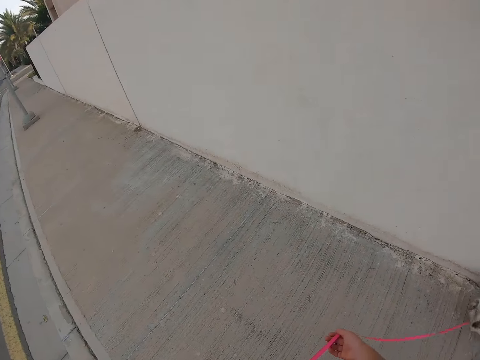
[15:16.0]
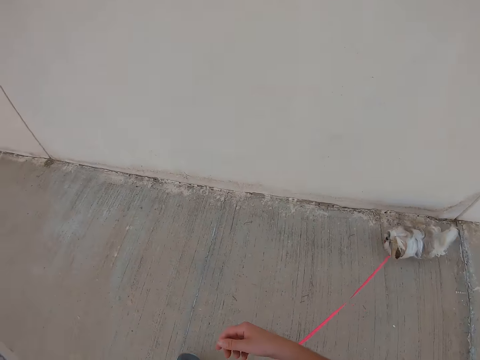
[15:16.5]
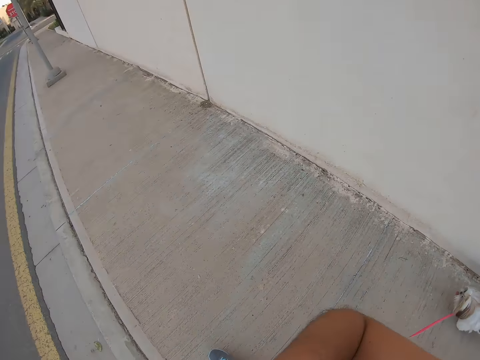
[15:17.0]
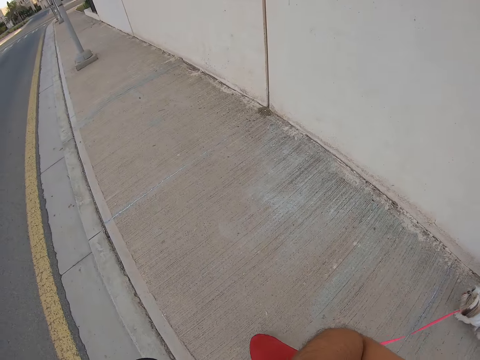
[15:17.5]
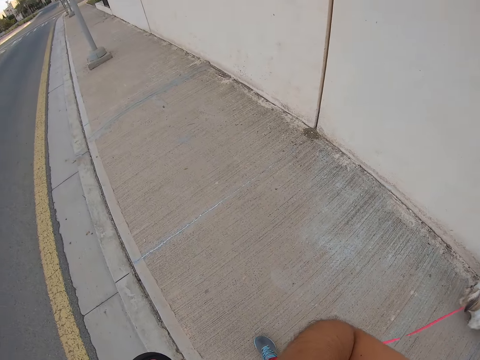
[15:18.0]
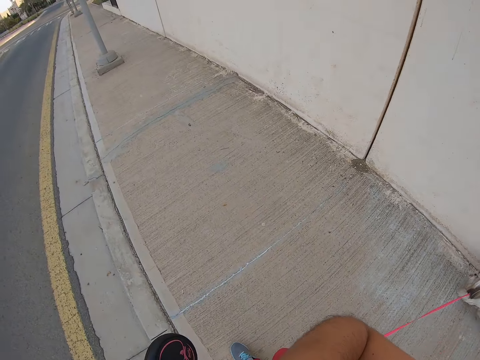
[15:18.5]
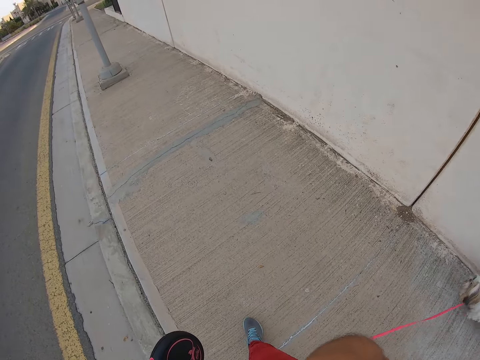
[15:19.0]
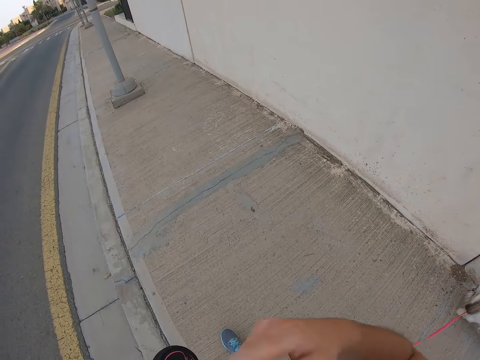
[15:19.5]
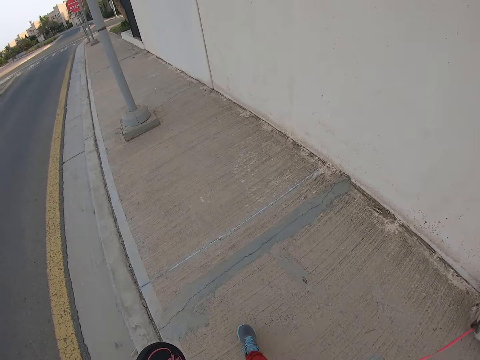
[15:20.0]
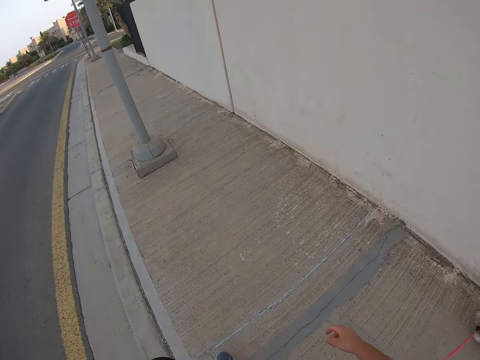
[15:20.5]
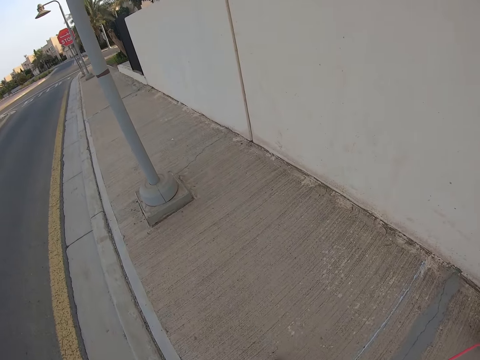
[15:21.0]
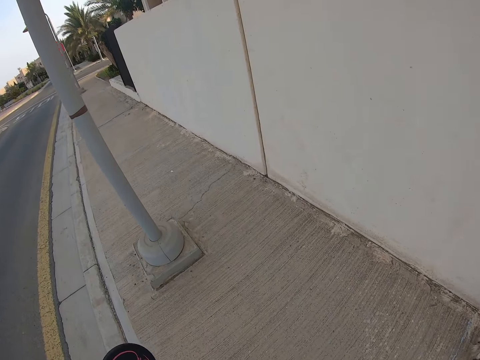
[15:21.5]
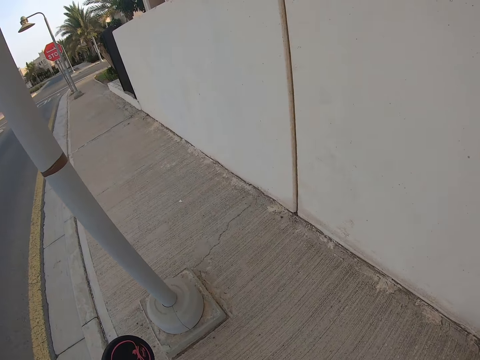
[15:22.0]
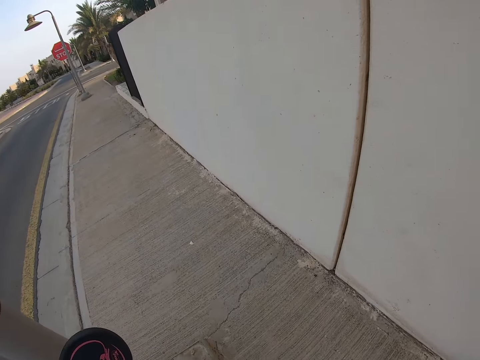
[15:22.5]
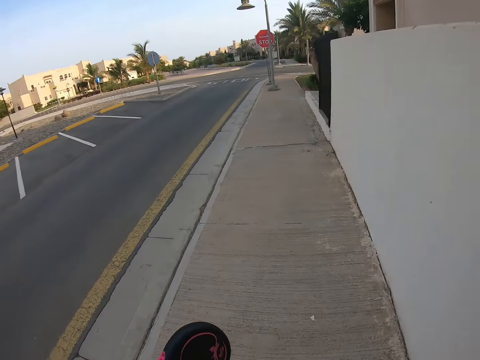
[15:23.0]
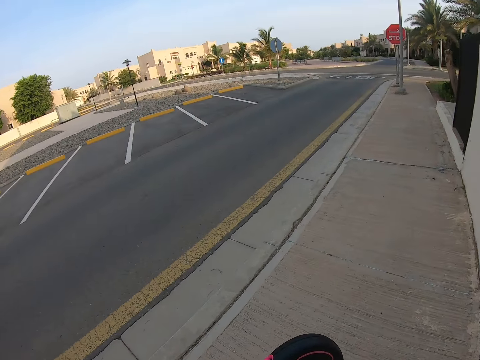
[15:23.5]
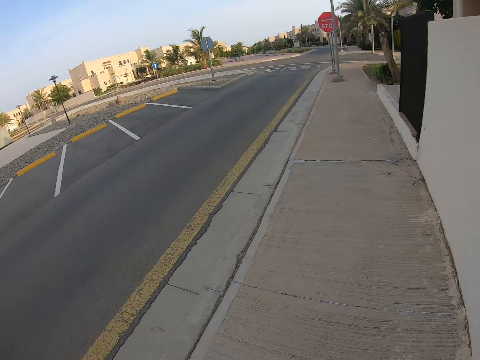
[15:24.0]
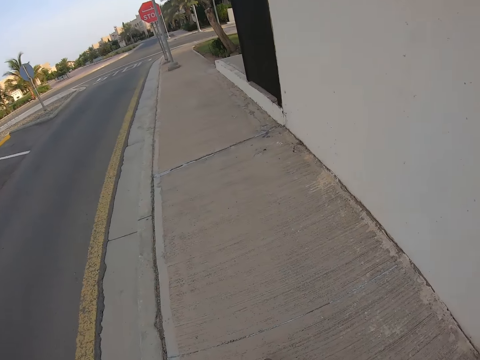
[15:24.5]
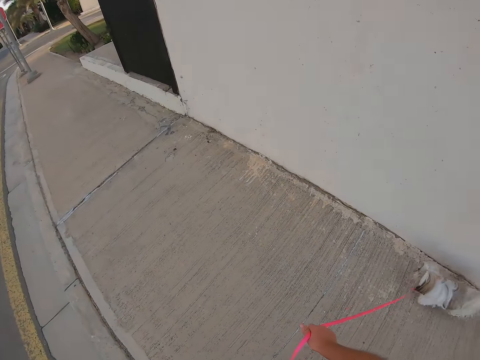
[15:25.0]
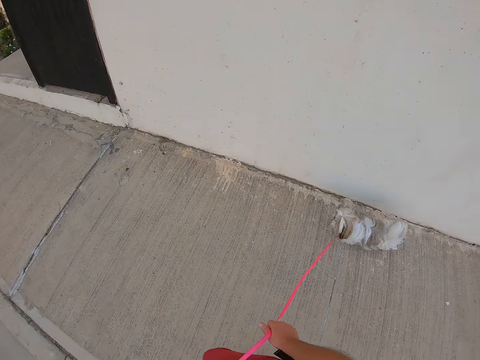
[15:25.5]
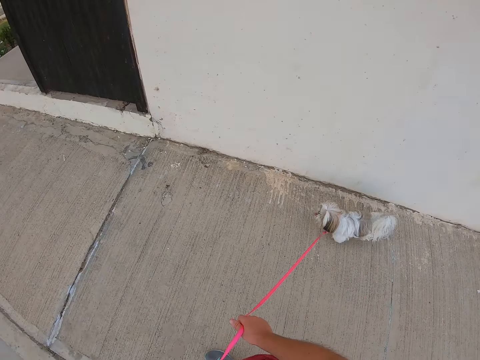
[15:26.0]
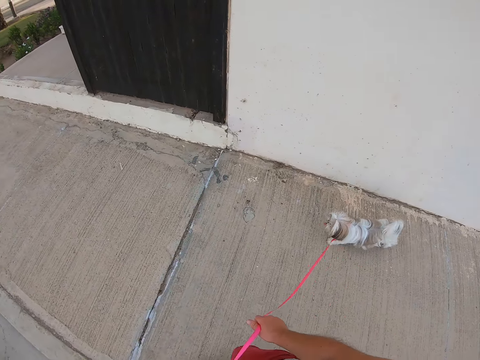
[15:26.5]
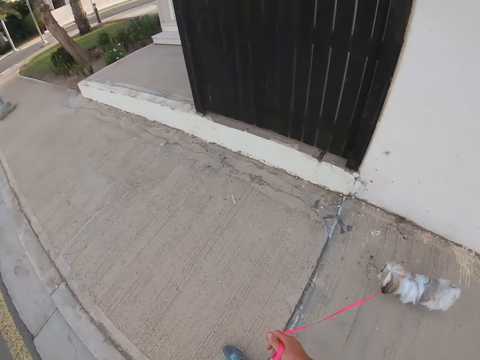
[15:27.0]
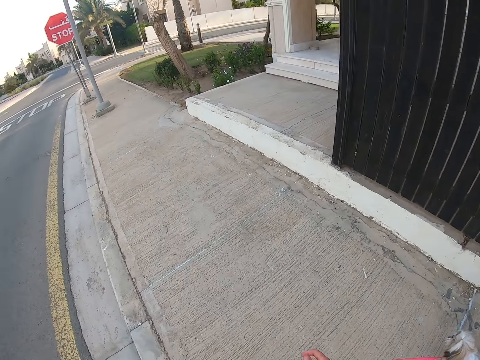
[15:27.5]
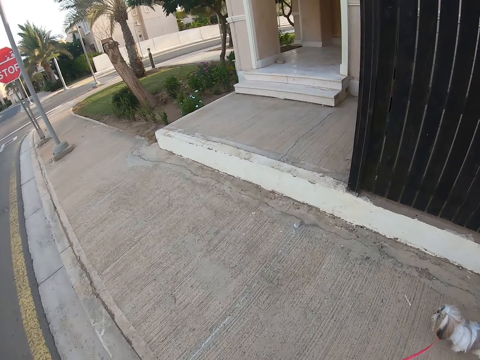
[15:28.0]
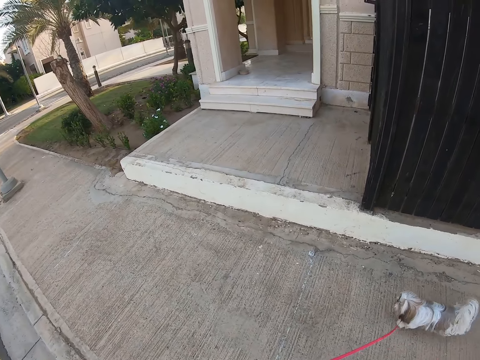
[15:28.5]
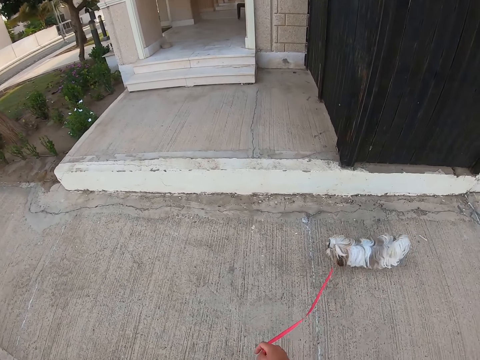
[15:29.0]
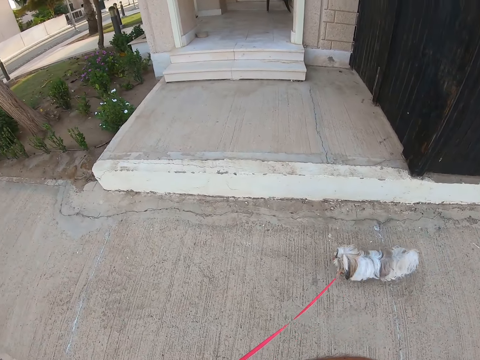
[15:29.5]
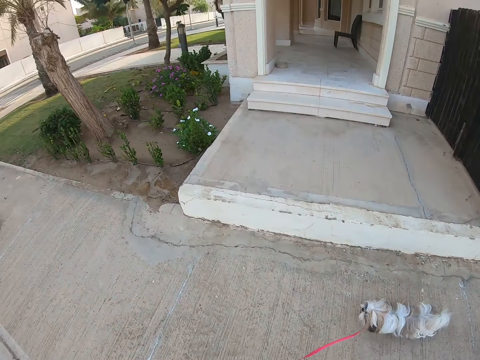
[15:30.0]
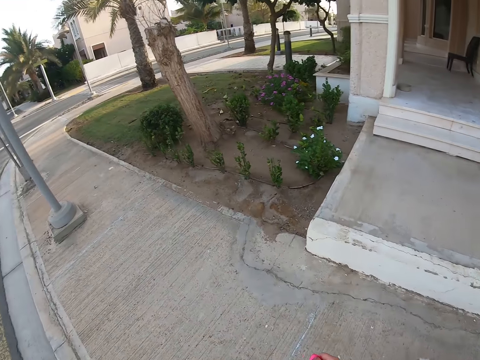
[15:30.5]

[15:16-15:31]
The camera wearer raises his left hand. He puts down his left hand. He holds the leash on the left hand. He holds the leash on the right hand.

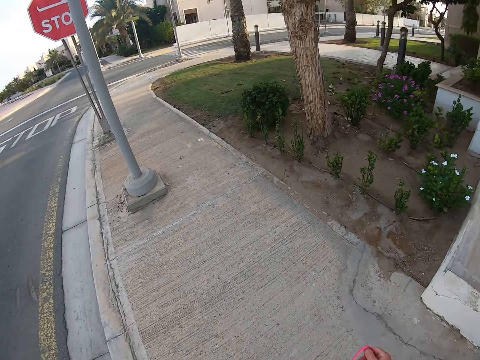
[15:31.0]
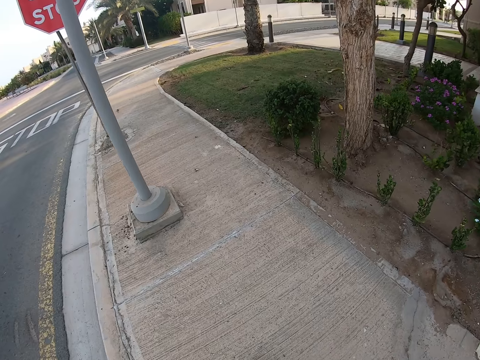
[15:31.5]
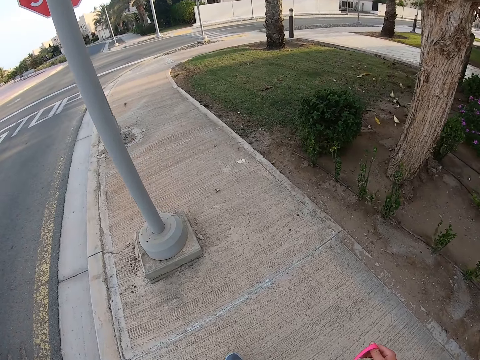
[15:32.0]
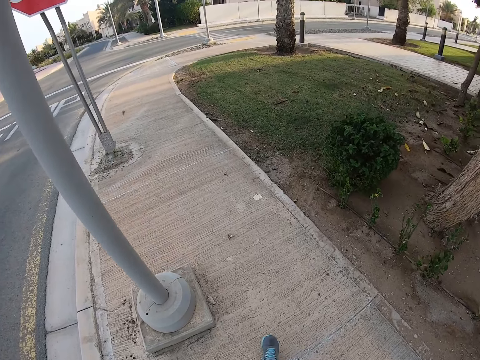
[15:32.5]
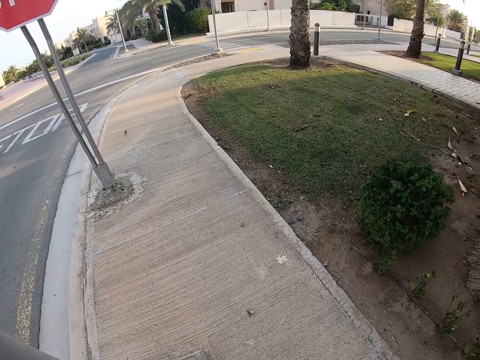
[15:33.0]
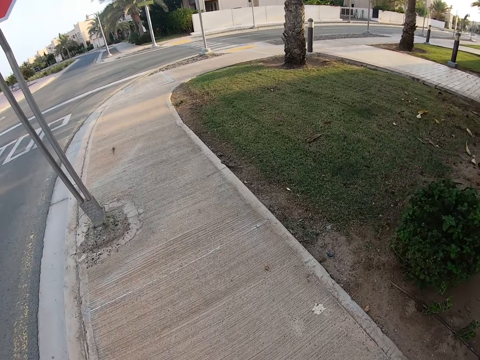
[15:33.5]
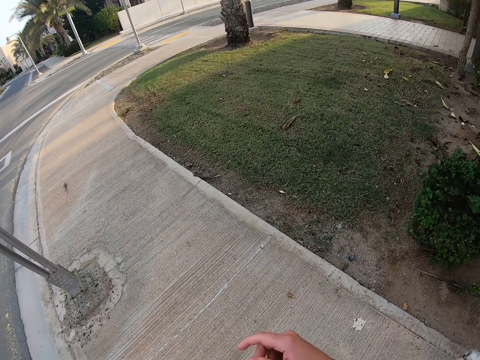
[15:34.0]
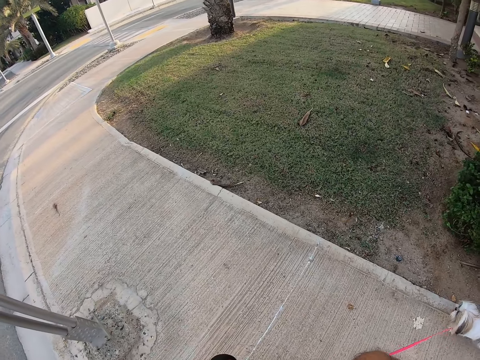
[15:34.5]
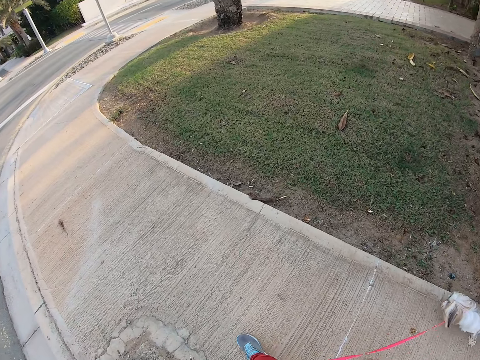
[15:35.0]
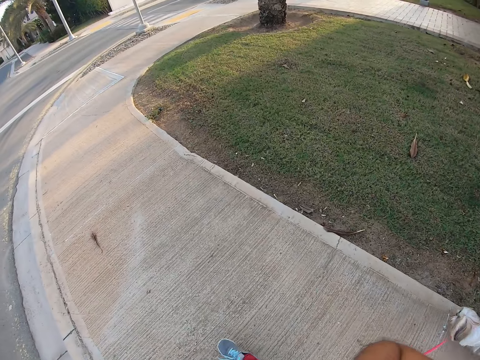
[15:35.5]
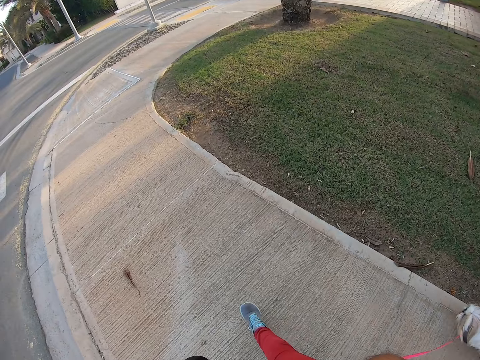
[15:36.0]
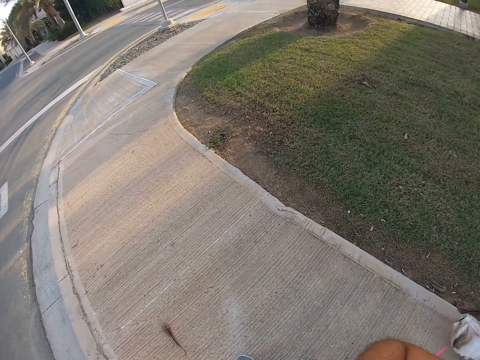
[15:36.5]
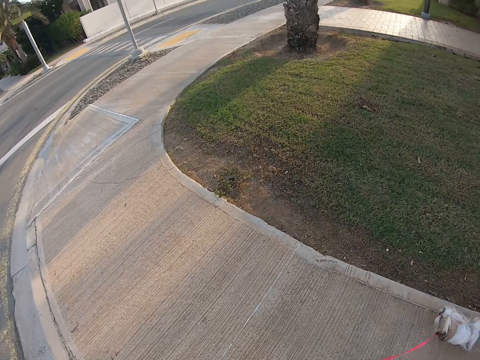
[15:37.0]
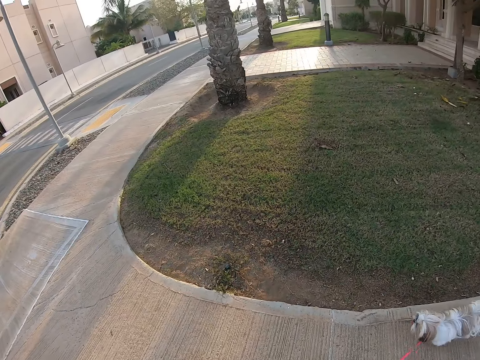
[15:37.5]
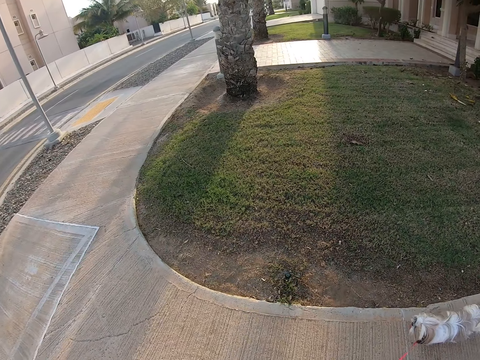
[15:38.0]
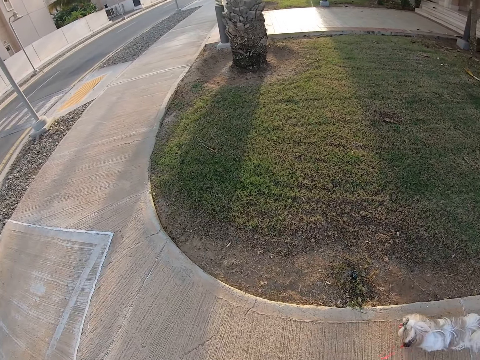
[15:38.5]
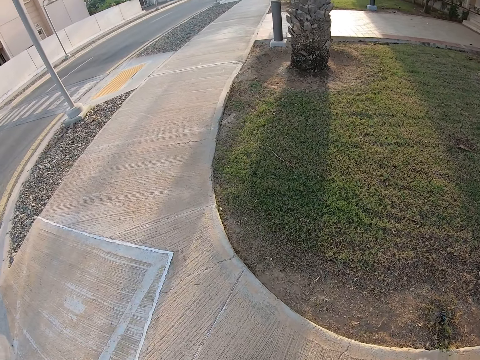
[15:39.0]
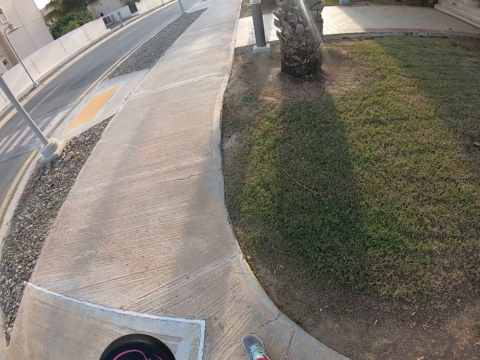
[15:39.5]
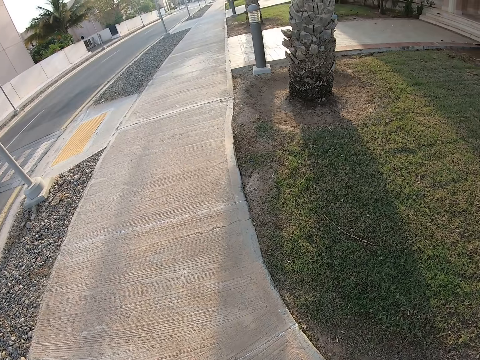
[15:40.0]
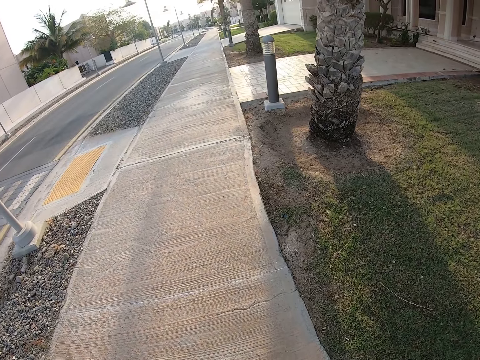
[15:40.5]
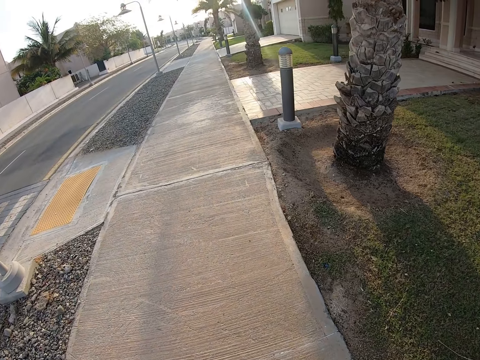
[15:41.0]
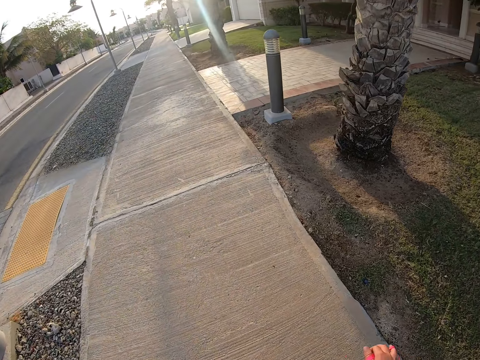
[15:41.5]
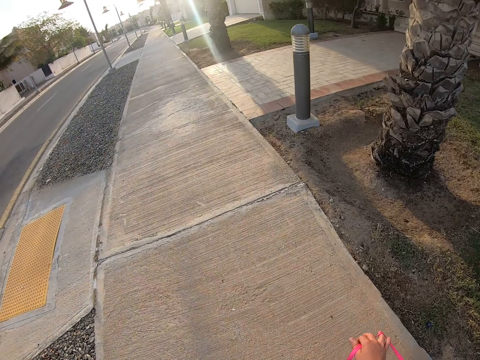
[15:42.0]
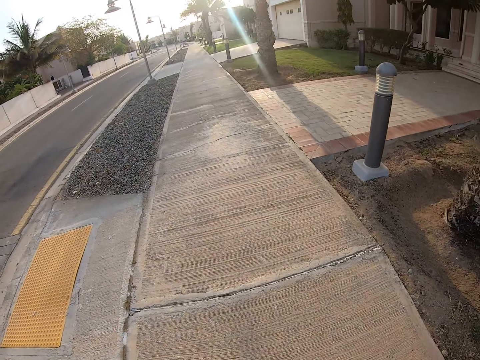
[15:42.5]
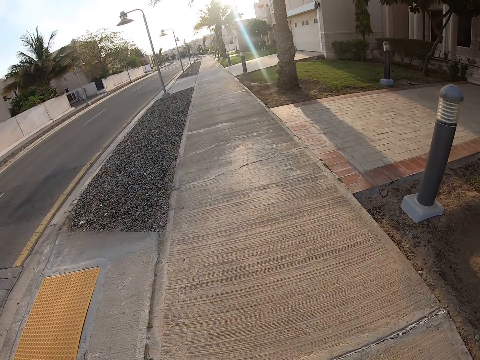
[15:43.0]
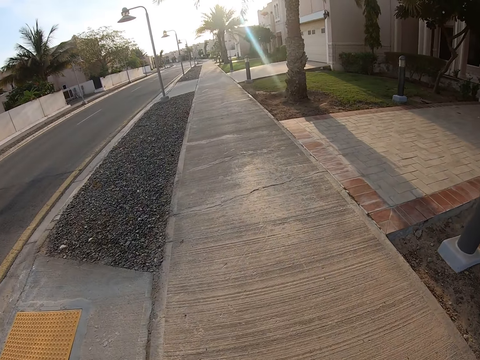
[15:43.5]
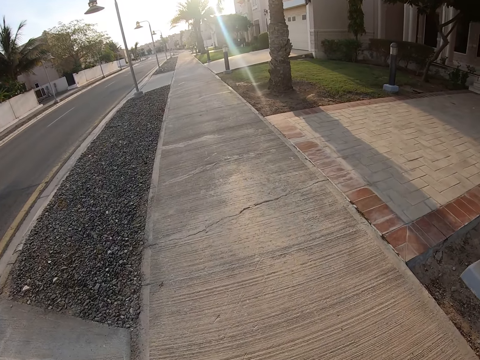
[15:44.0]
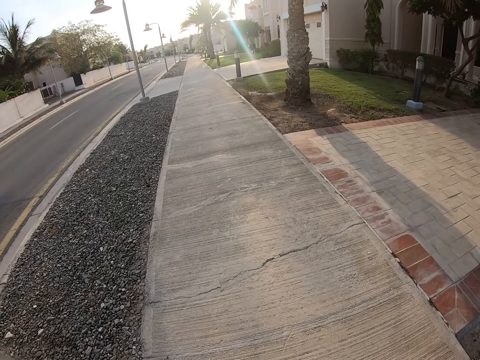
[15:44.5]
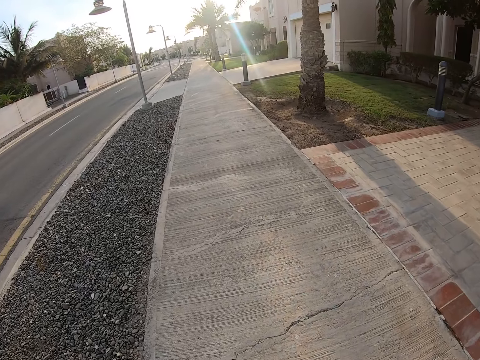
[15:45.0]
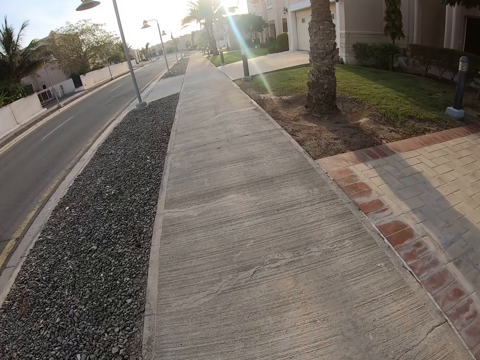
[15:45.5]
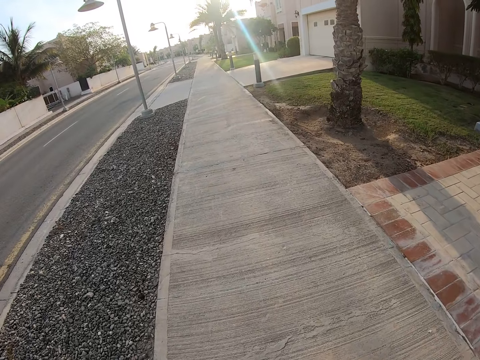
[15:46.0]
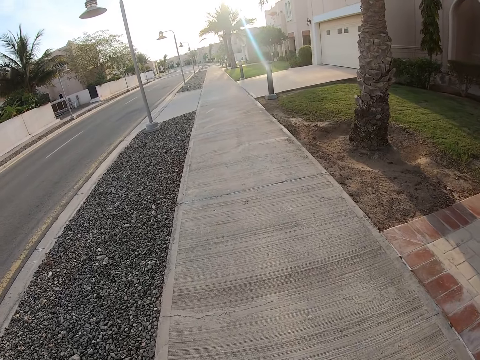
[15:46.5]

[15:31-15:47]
The camera wearer raises his left hand. He holds the leash on the right hand.
